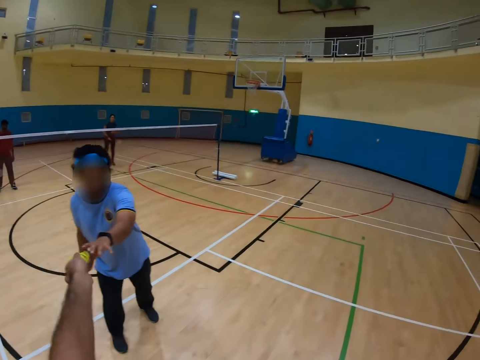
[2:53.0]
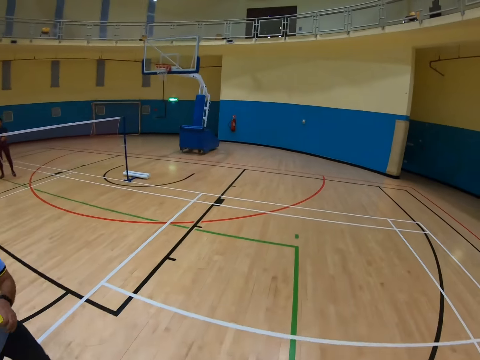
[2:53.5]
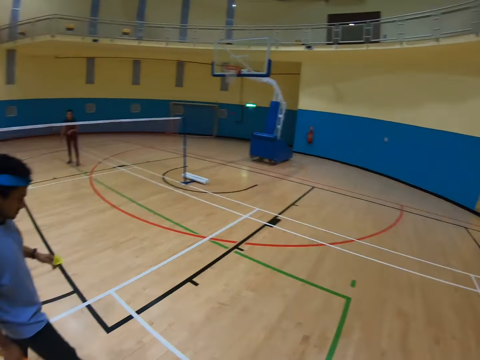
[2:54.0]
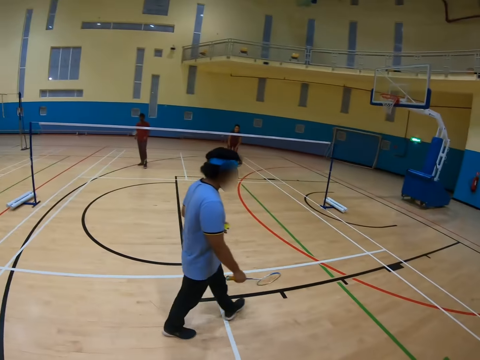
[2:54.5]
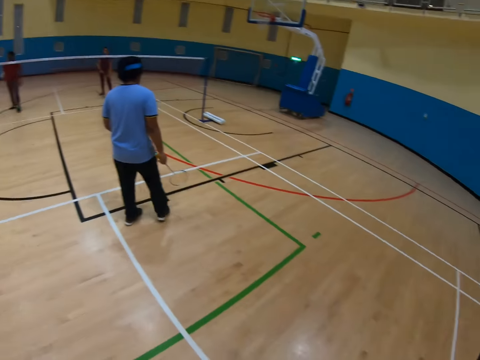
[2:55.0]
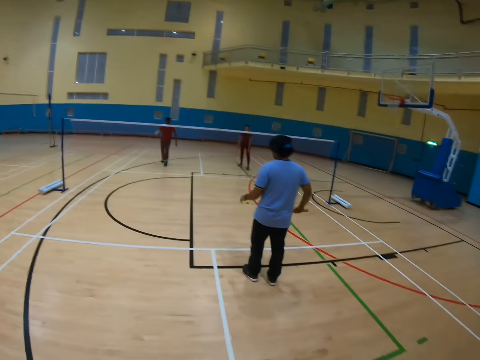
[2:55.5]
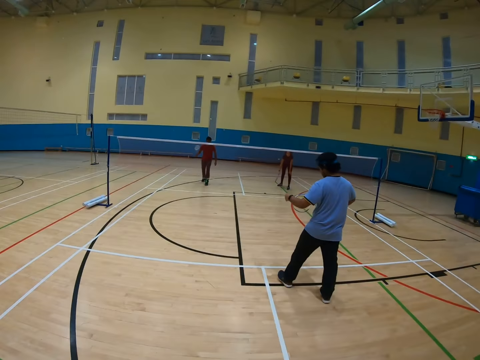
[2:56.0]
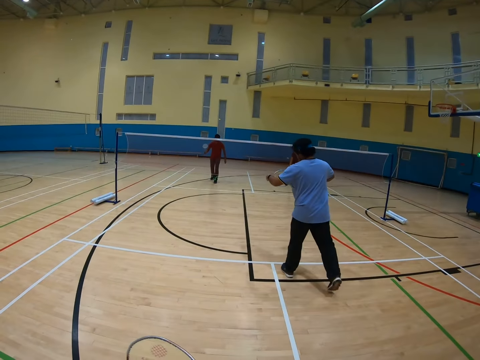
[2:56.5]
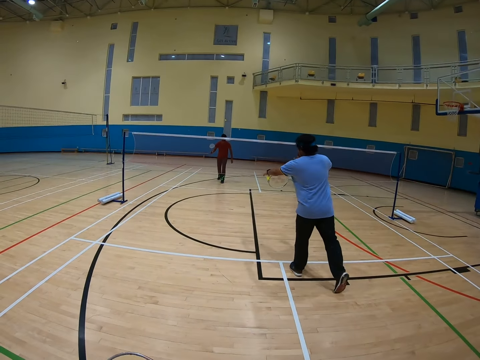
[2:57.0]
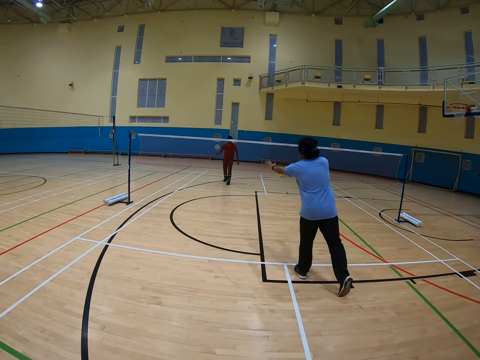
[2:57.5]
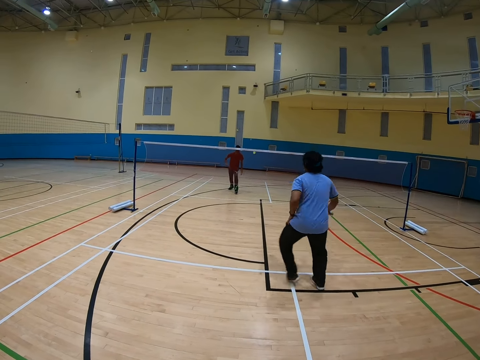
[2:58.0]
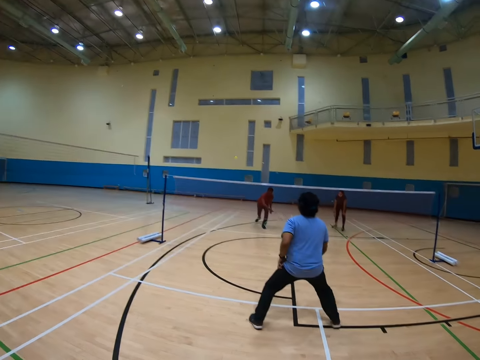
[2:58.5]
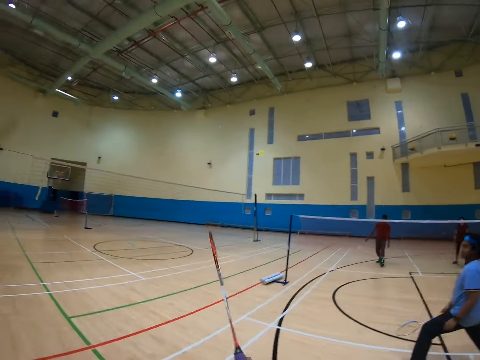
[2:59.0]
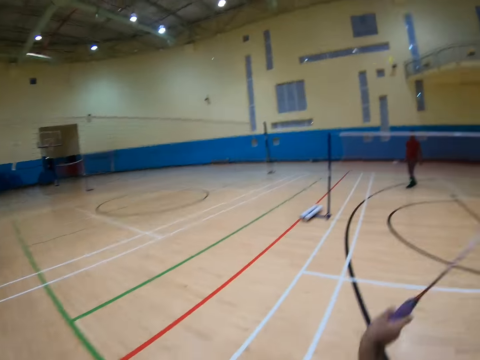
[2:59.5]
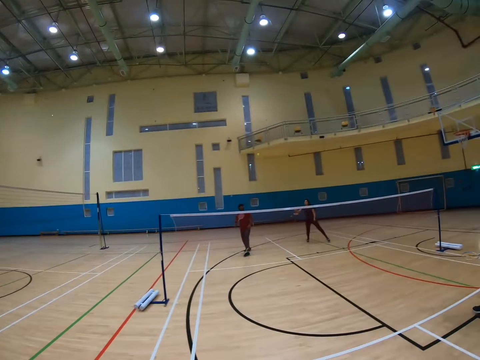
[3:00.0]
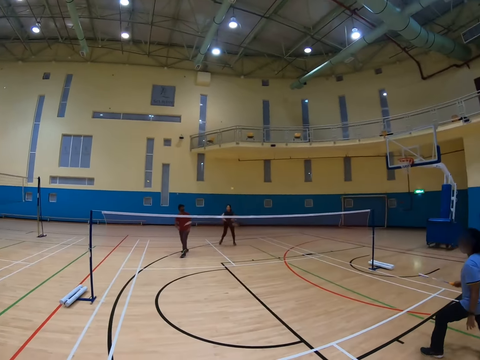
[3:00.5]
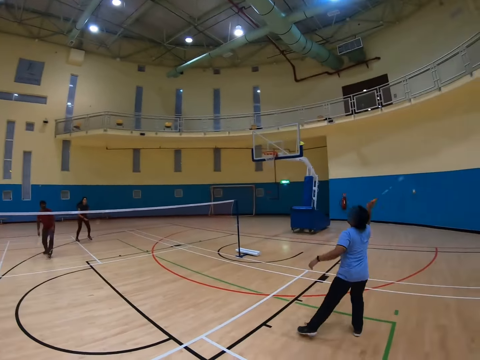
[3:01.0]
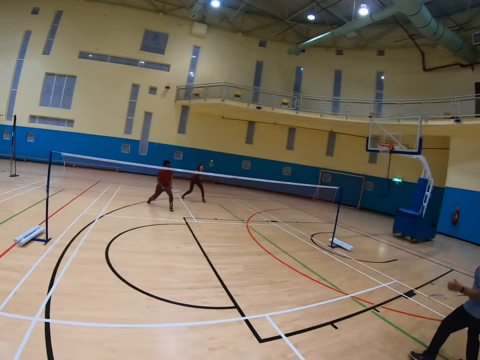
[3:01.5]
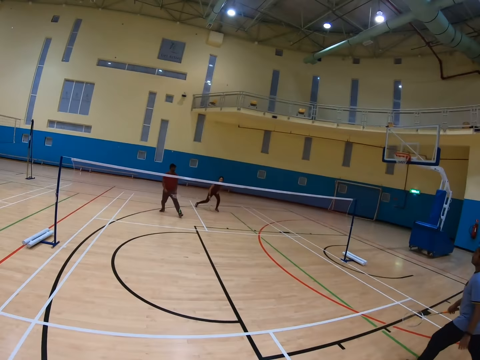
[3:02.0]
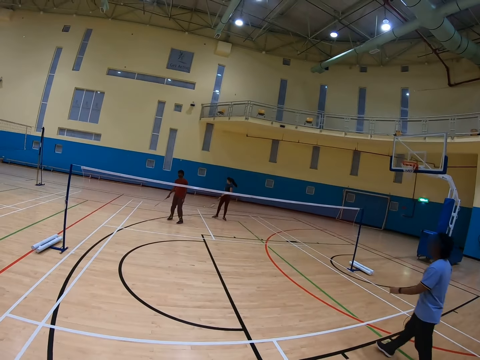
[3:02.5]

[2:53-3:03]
The camera wearer gives a man the shuttle. They play badminton with the man, another man and a woman.

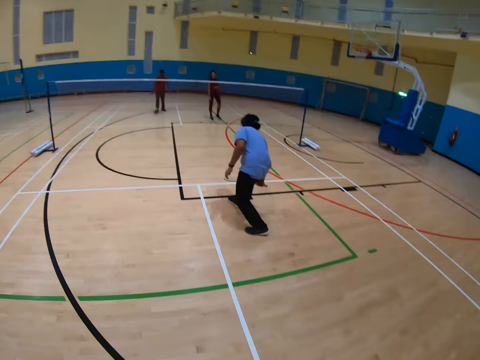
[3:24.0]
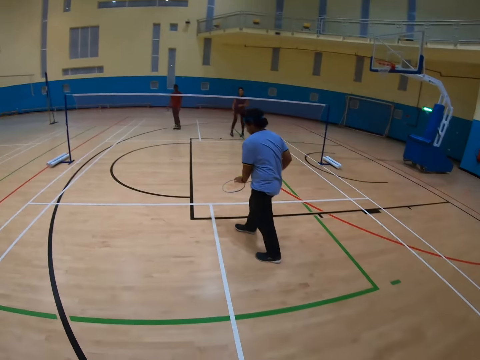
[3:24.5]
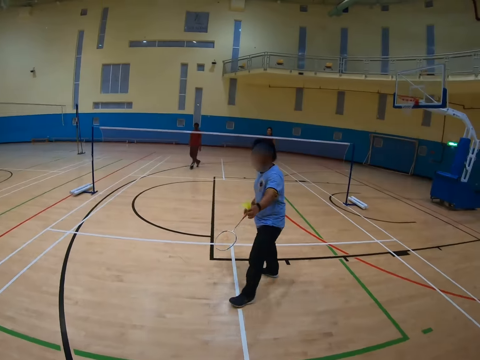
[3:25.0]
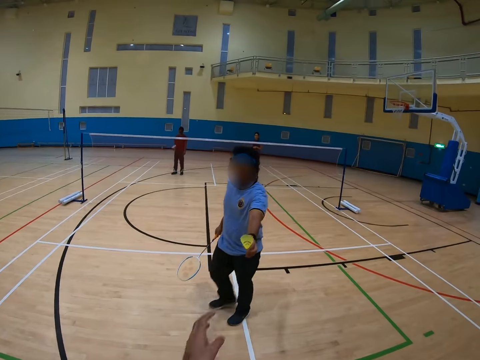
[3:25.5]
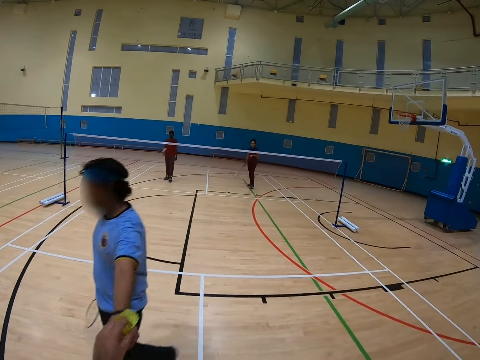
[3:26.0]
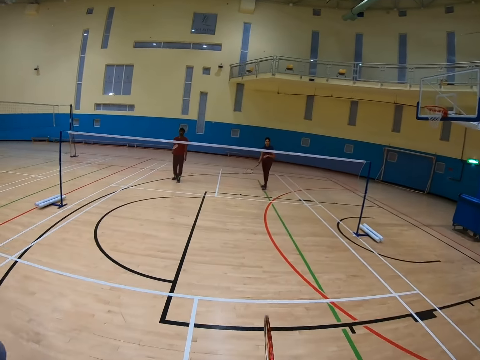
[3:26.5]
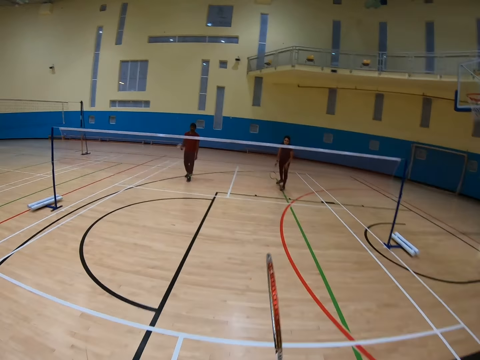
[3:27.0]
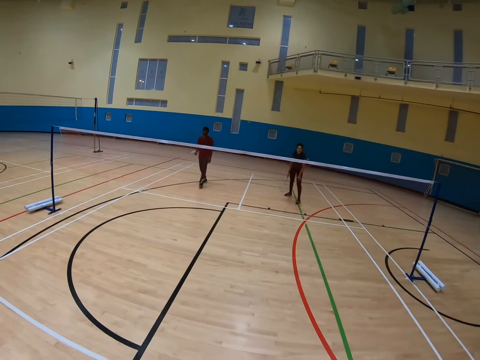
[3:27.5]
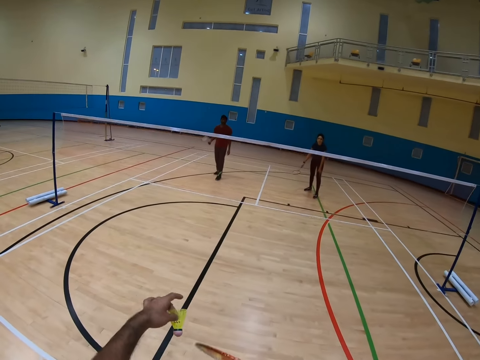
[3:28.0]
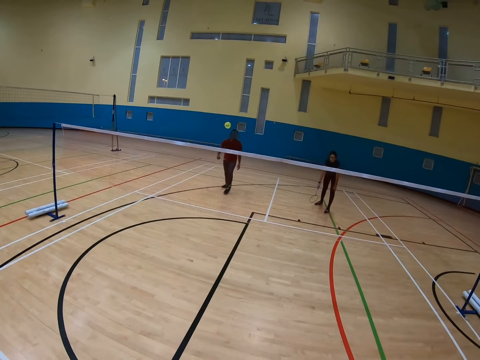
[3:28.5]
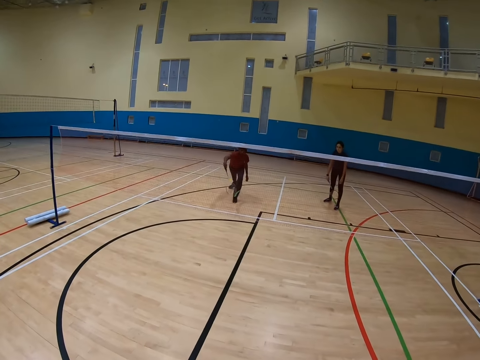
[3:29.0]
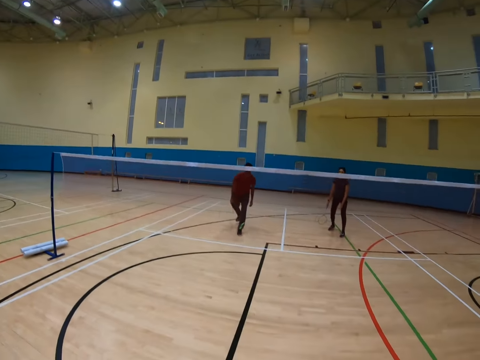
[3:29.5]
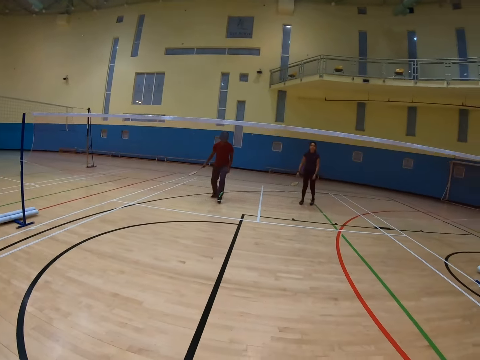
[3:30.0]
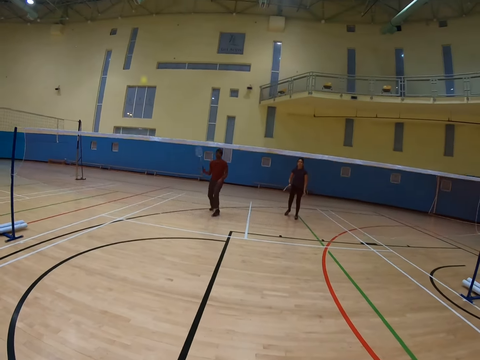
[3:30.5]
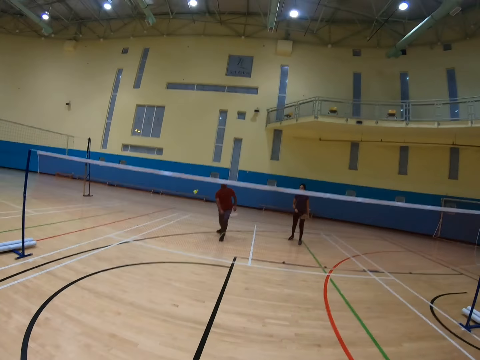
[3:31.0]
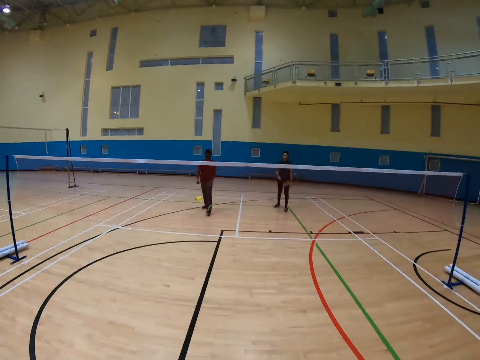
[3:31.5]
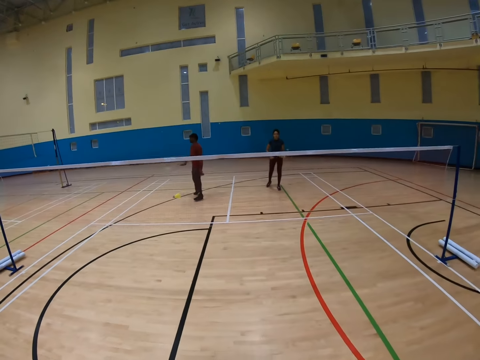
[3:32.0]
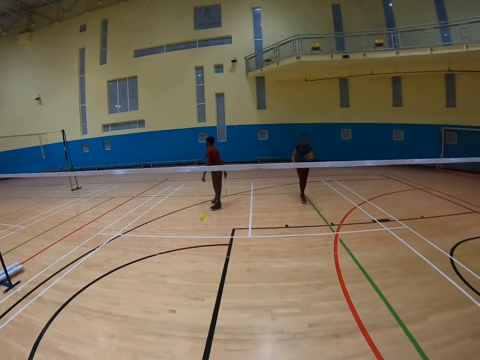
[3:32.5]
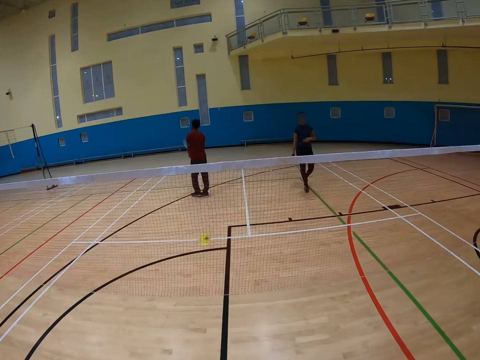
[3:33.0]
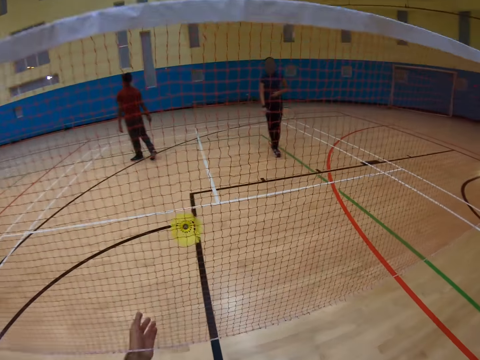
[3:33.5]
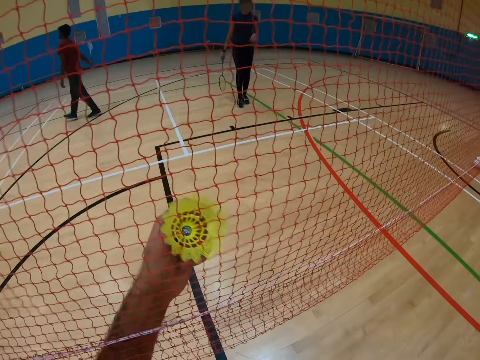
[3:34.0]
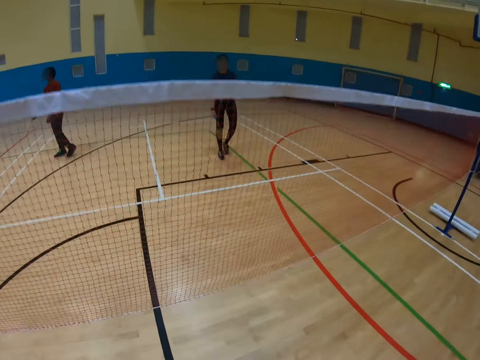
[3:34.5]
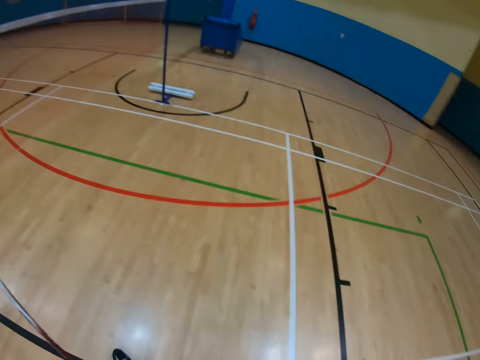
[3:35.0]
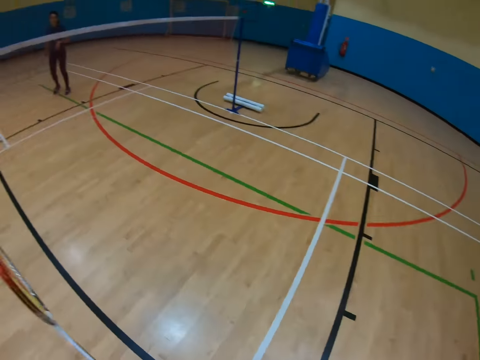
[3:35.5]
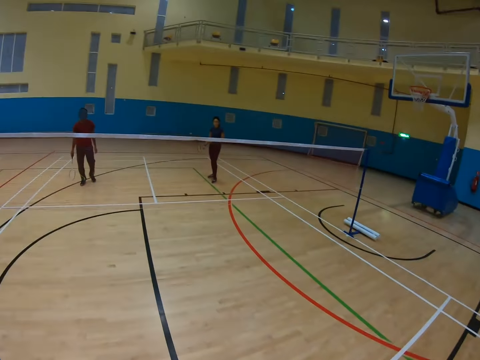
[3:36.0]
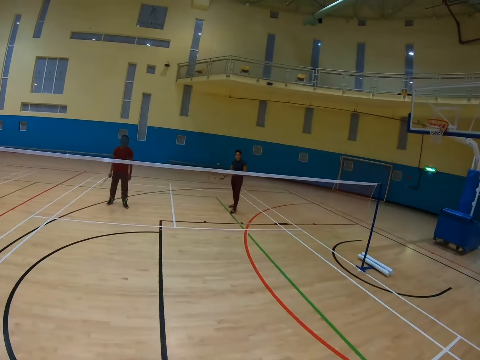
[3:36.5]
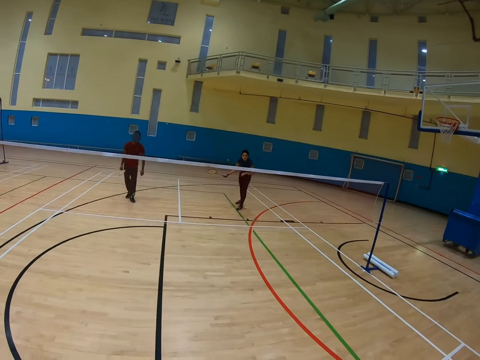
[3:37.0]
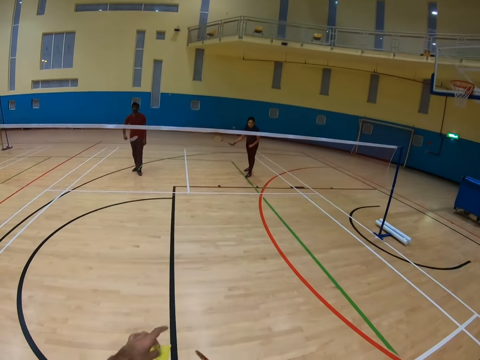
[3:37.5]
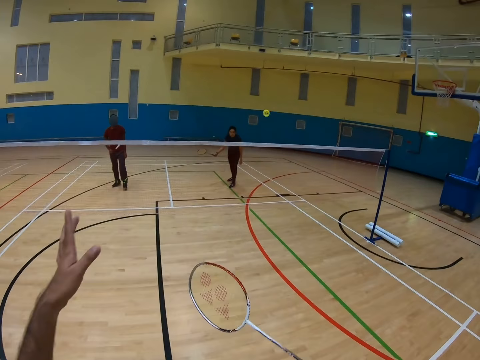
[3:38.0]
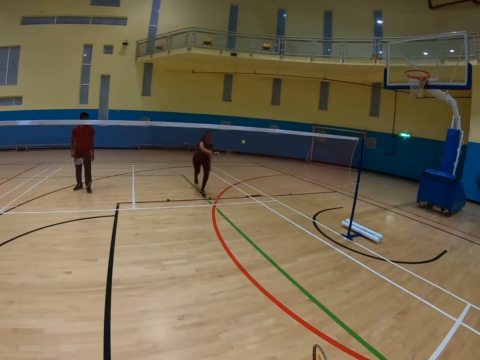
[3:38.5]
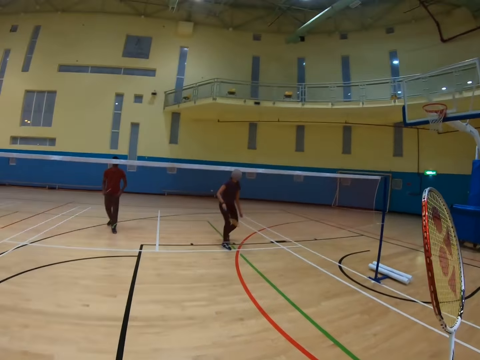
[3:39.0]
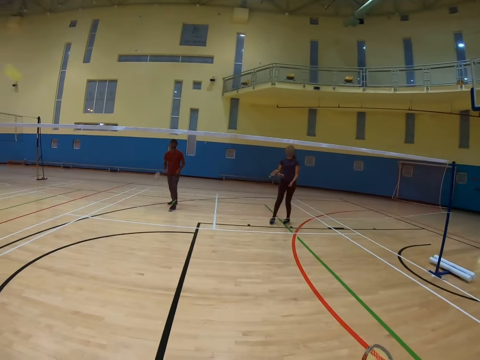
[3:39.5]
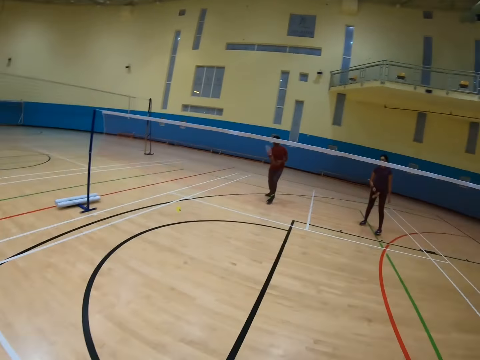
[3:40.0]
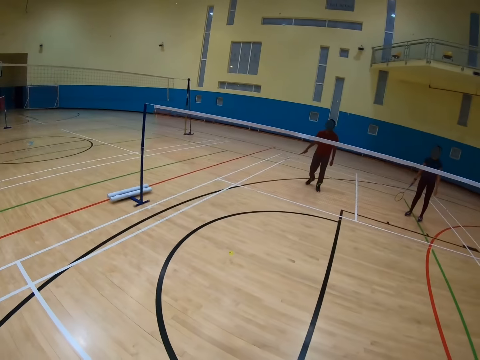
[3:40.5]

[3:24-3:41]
A man gives the camera wearer the shuttle. The camera wearer plays badminton with the man, another man and a woman. They remove the shuttle from the net. They play badminton with the first man, the other man and the woman.
